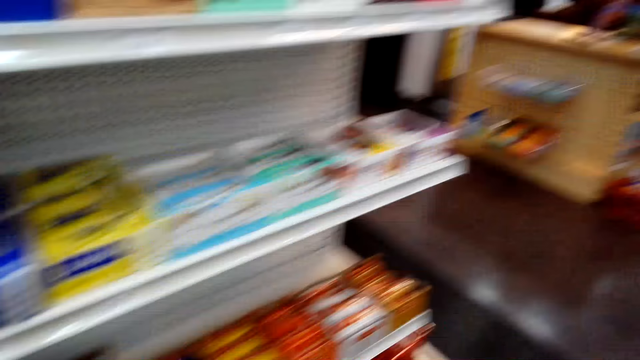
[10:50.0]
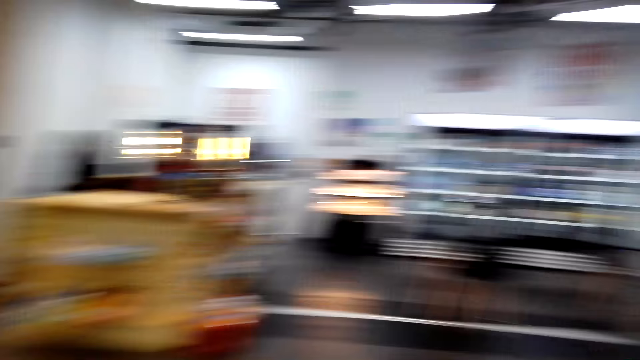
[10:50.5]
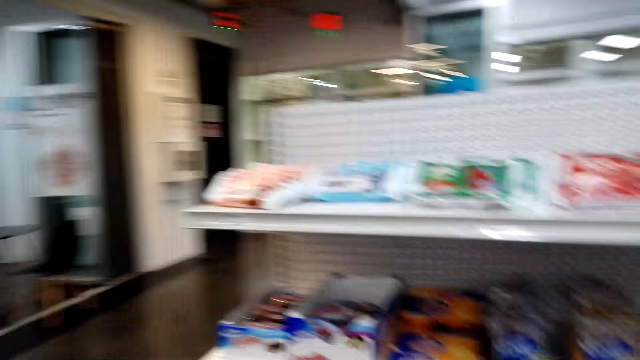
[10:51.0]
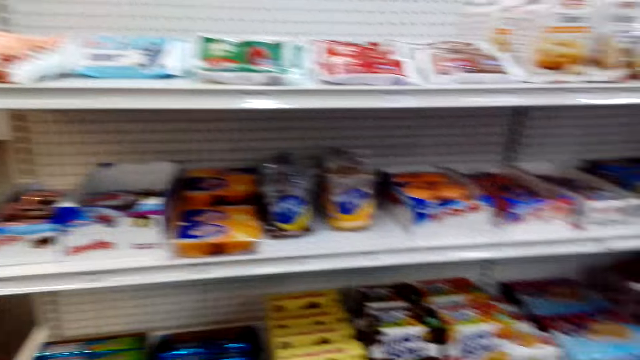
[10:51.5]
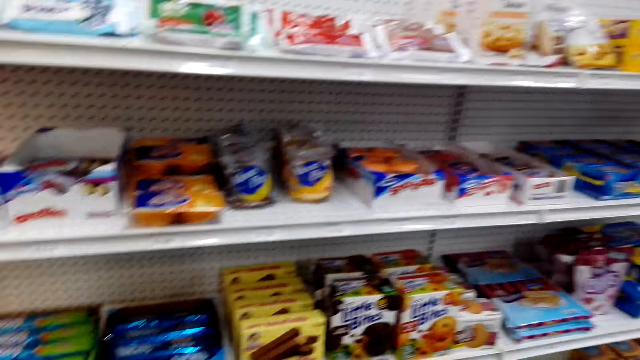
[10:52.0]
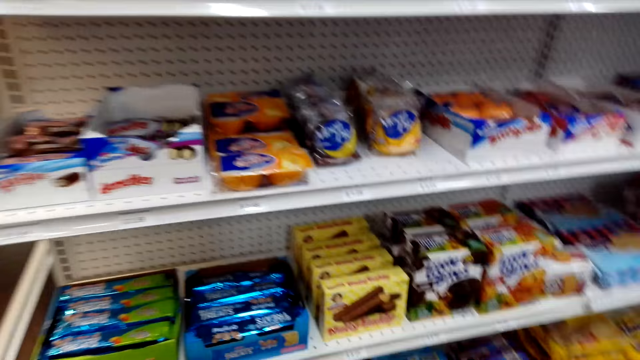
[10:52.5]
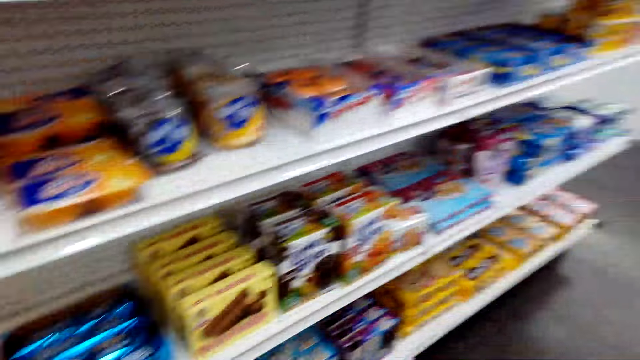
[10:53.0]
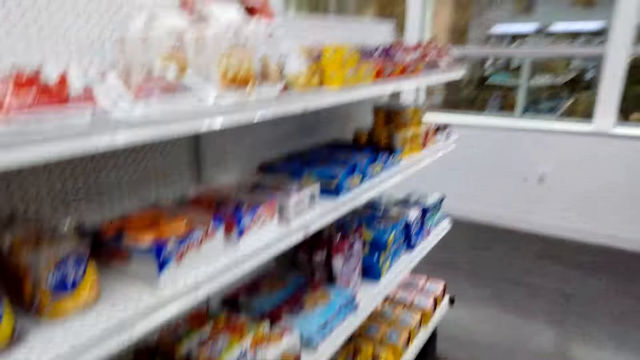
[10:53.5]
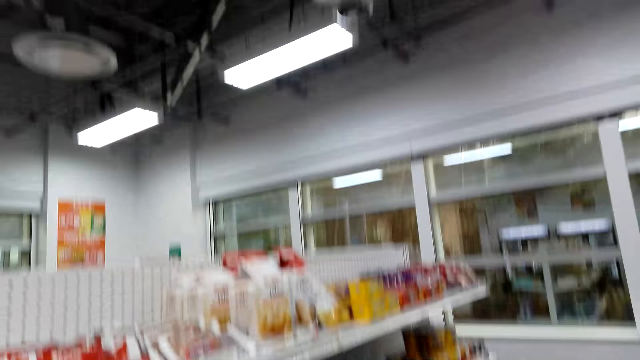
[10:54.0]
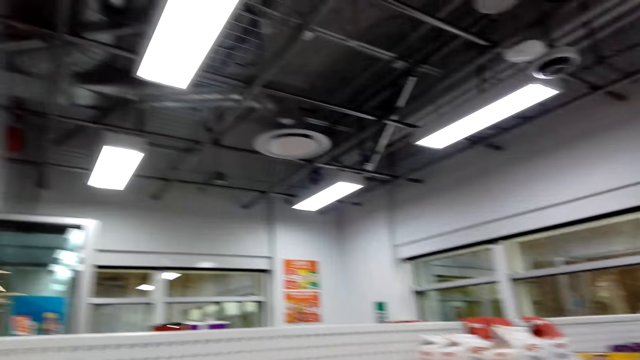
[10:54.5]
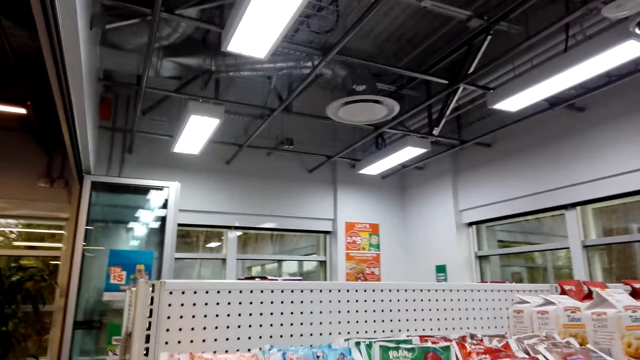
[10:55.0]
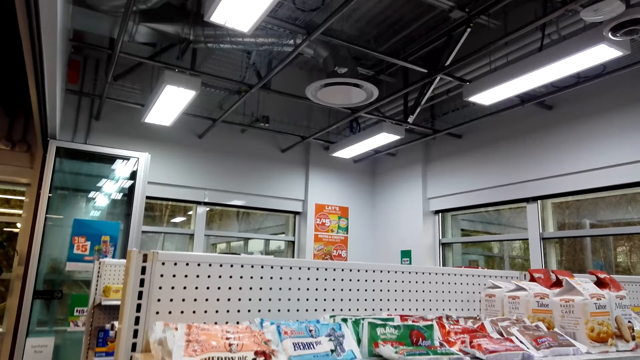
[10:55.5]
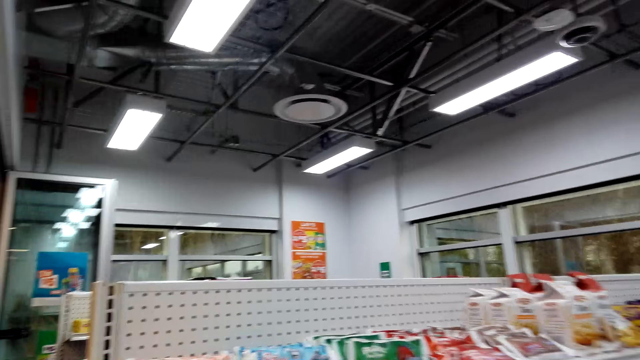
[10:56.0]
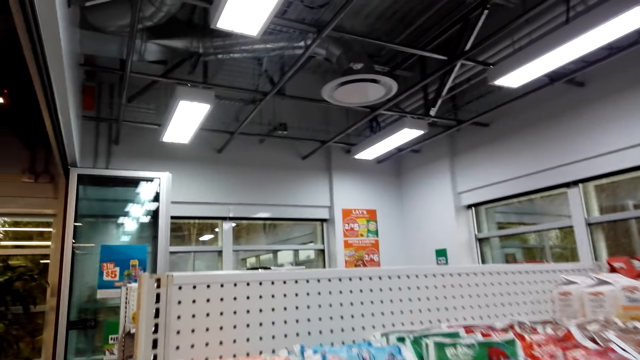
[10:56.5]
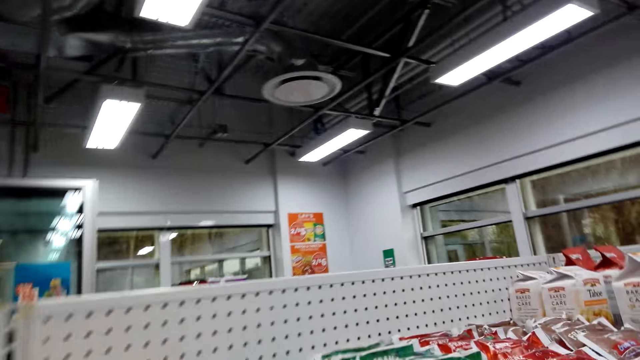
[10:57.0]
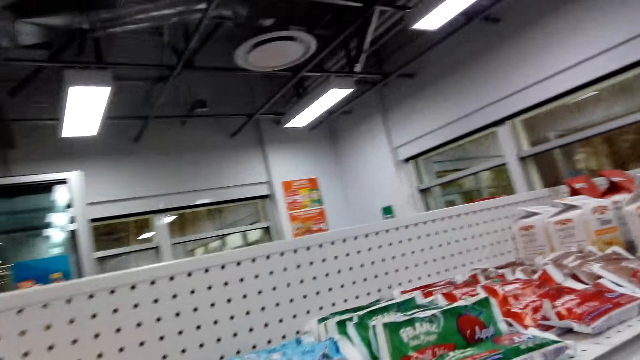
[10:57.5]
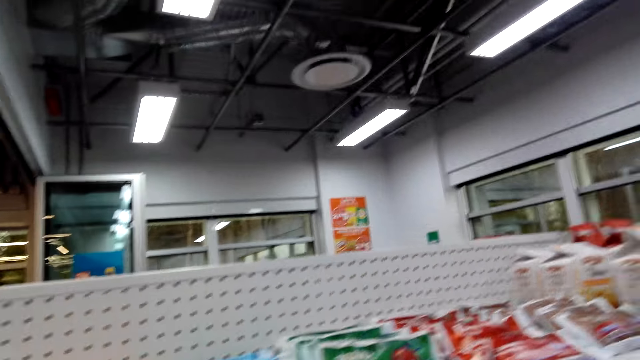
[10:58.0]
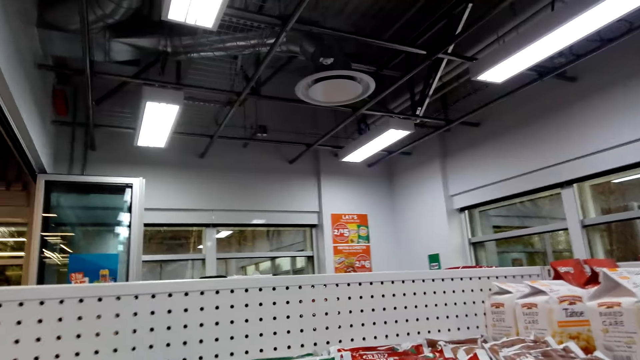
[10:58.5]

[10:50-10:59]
The camera wearer turns around. They look around.

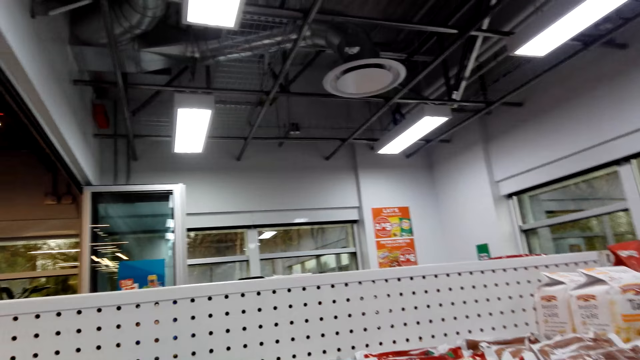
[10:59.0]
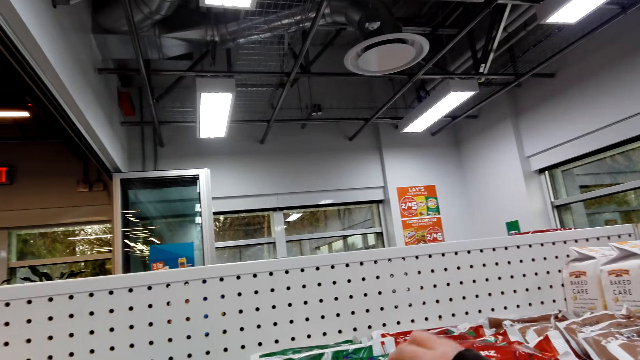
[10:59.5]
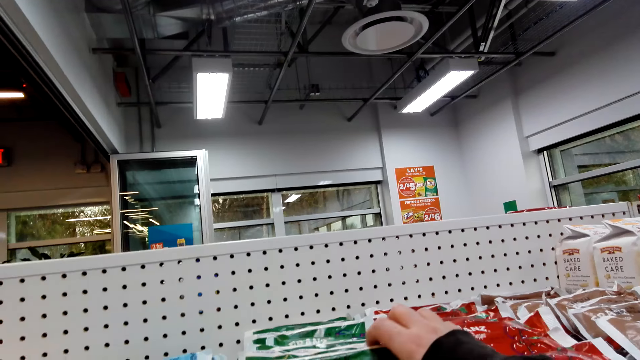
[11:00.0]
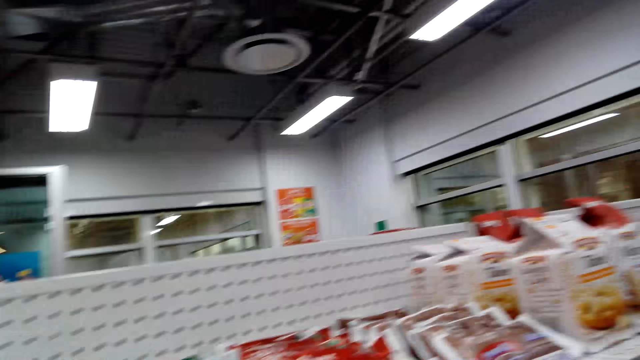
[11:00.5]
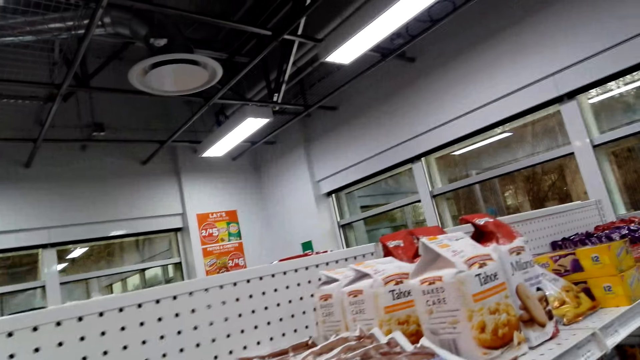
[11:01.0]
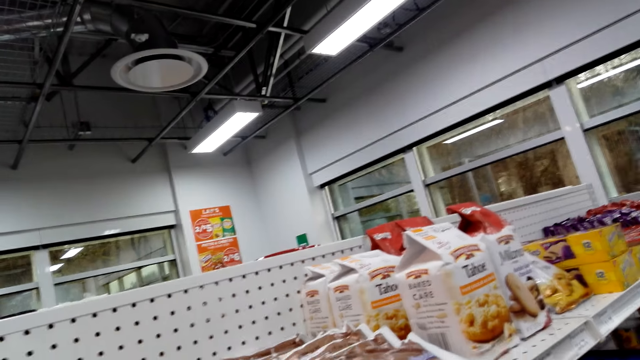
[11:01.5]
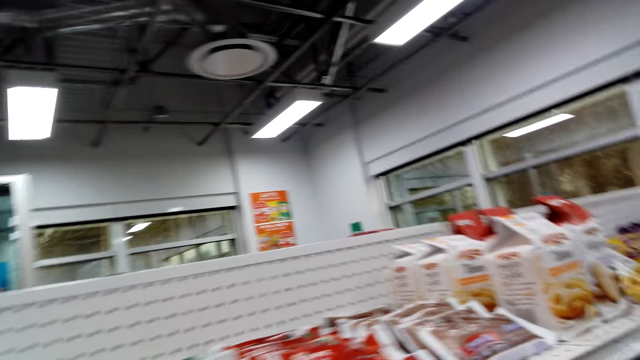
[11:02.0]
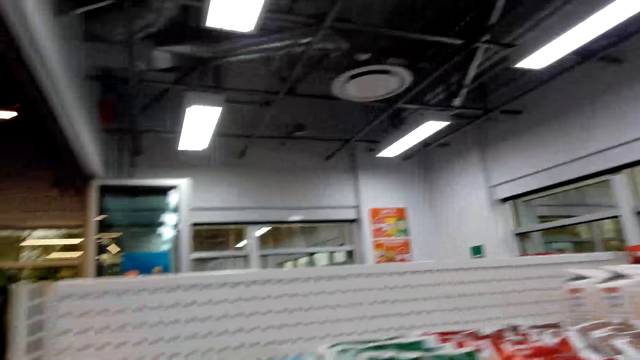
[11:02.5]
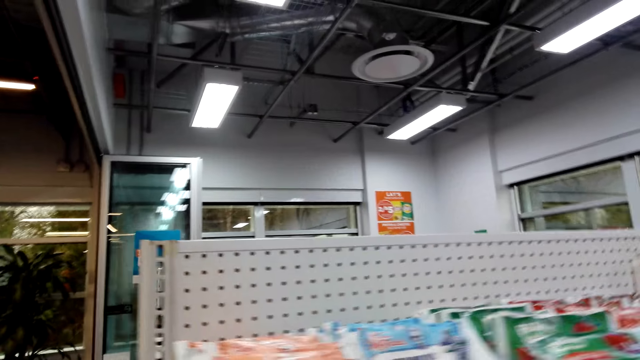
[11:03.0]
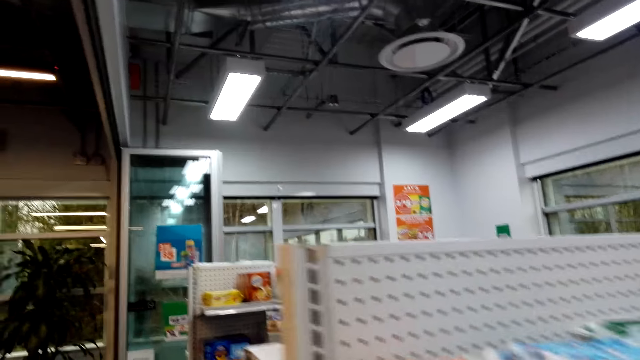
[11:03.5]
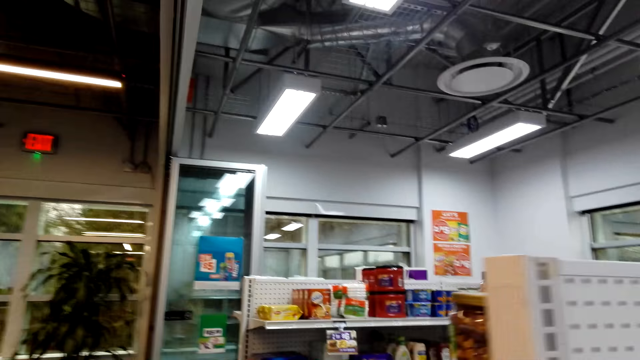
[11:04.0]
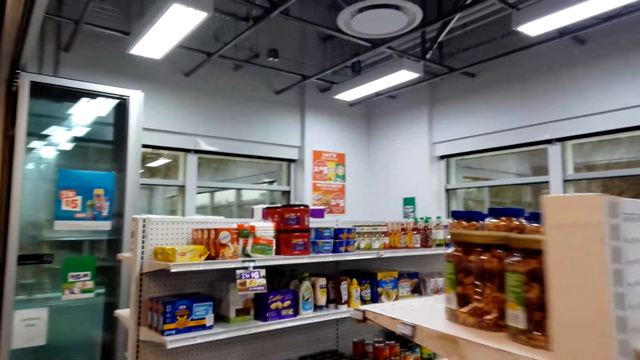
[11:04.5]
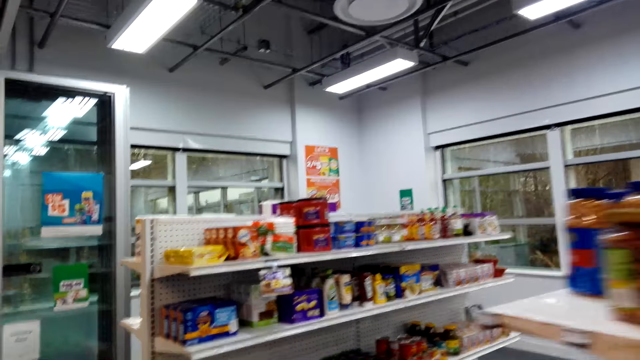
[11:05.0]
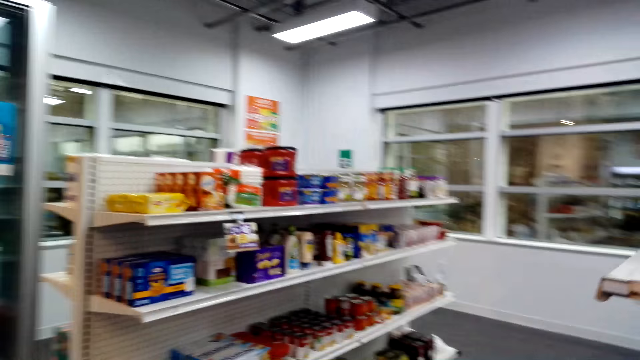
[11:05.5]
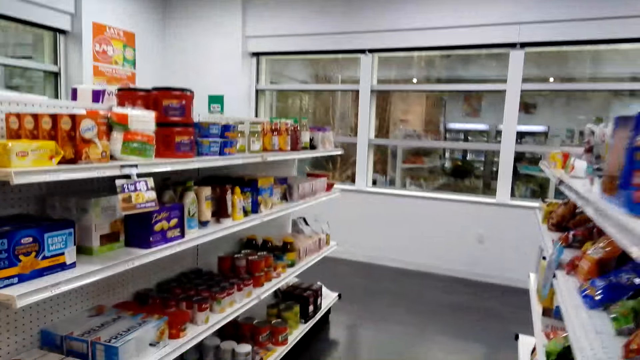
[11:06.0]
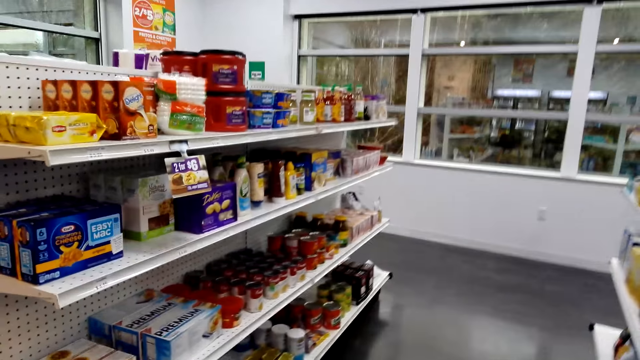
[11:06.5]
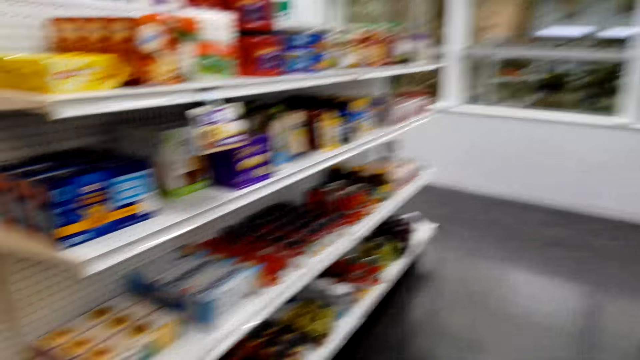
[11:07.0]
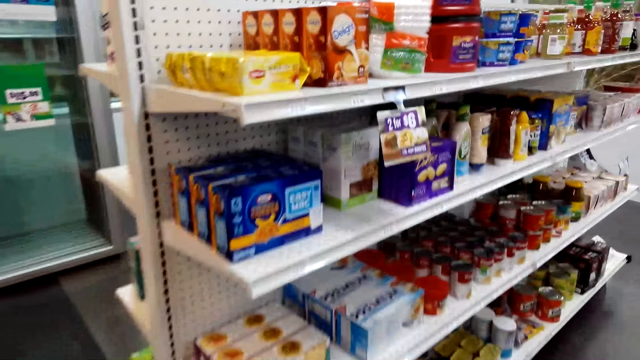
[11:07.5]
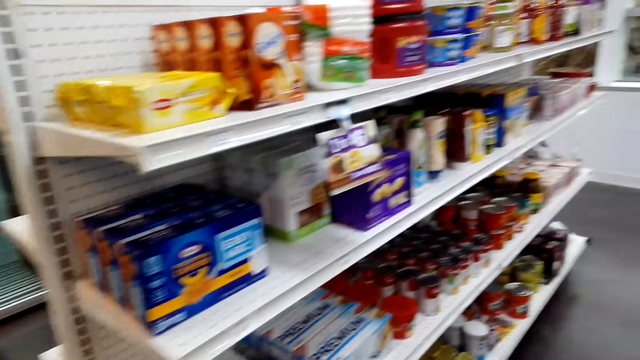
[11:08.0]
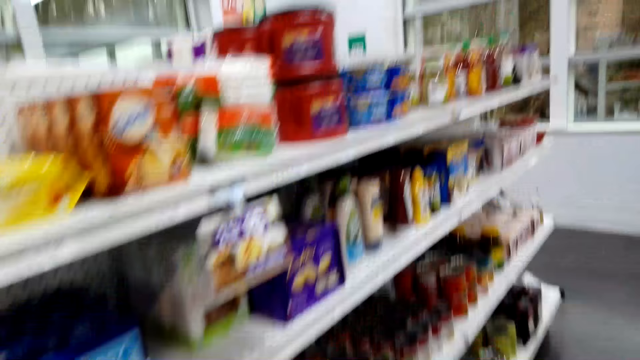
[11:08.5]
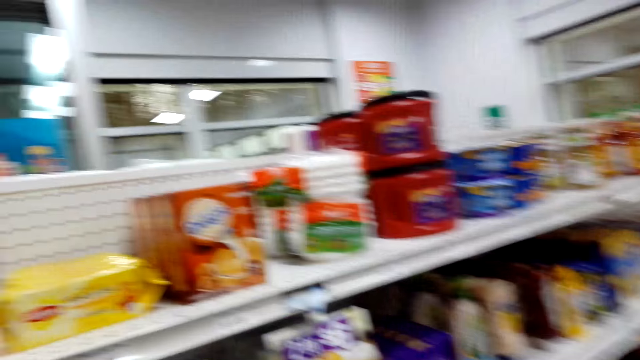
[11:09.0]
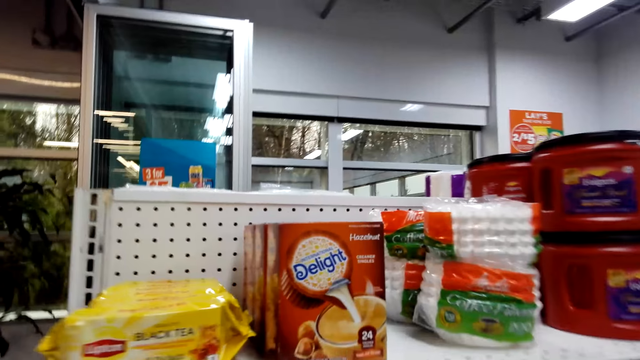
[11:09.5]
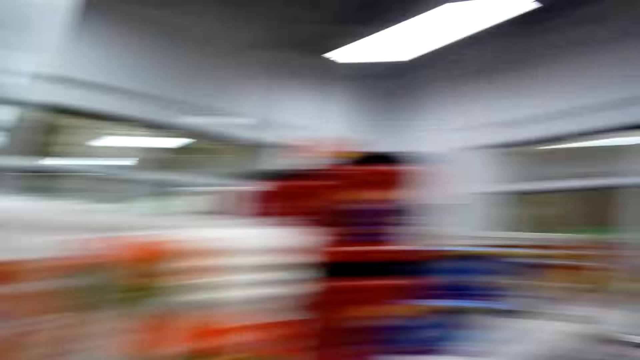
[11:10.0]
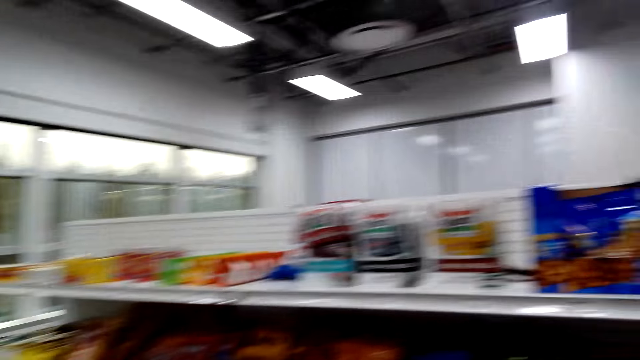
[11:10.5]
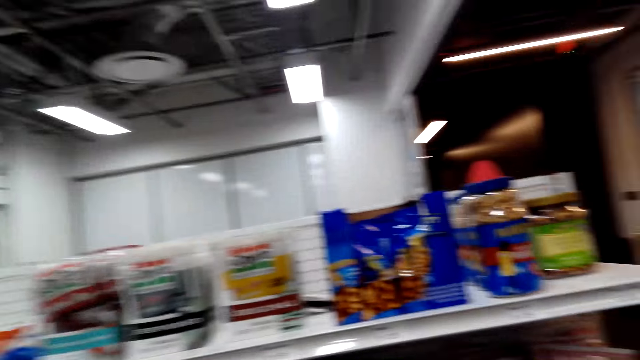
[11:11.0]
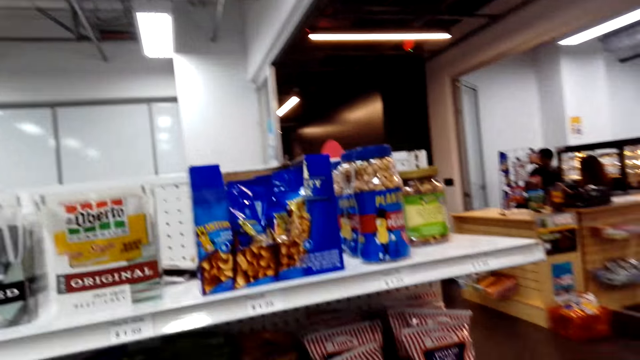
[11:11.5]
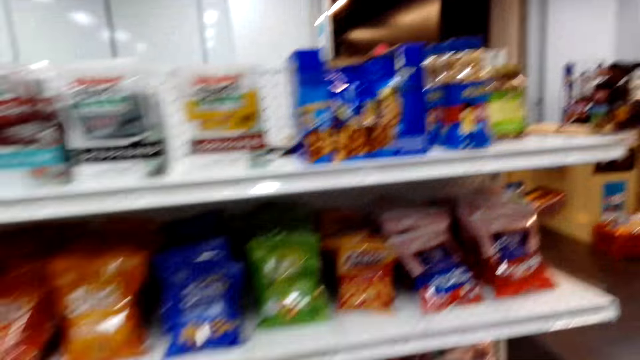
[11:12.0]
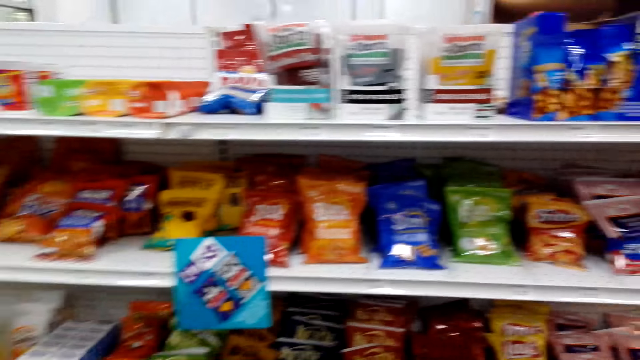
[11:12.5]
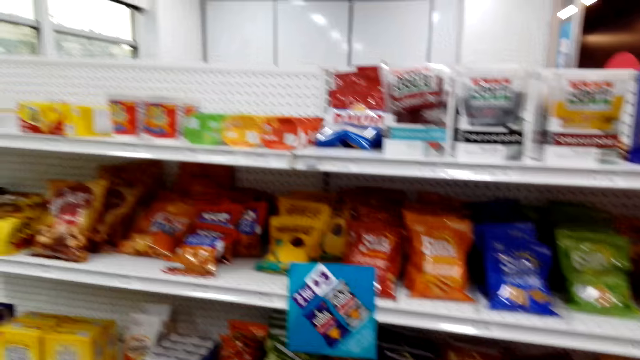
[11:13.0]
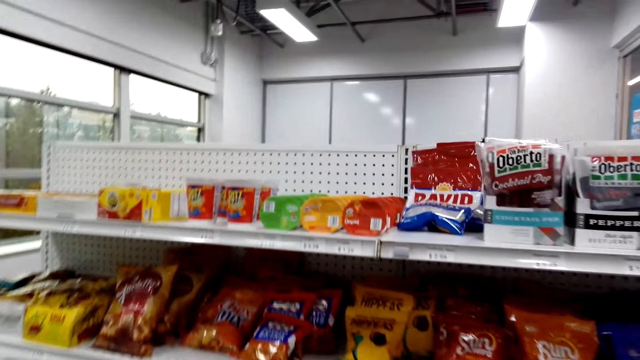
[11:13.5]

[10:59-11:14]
The camera wearer moves an item on the shelf. They touch something in the shelf. They walk around. They look at the shelves.
